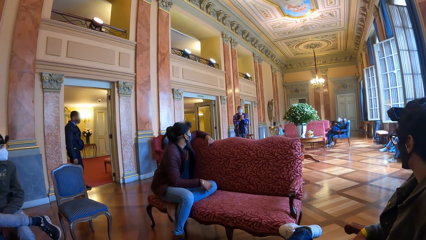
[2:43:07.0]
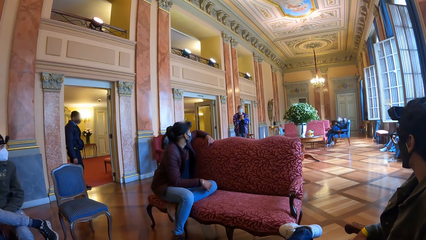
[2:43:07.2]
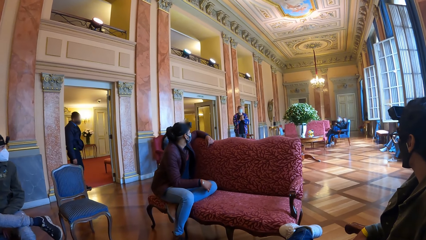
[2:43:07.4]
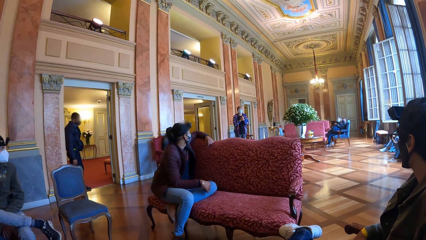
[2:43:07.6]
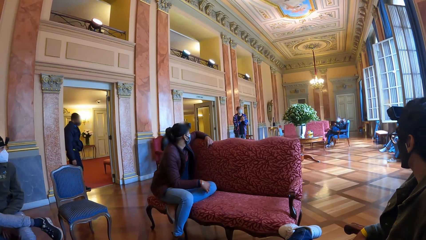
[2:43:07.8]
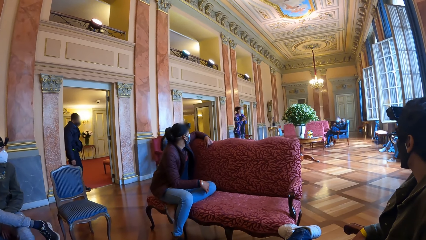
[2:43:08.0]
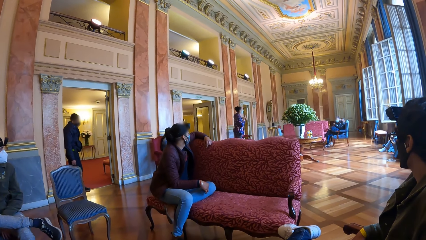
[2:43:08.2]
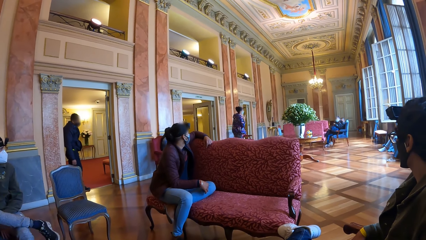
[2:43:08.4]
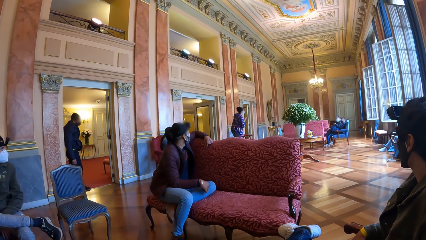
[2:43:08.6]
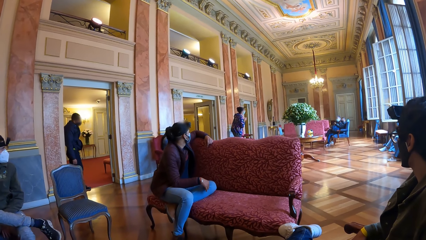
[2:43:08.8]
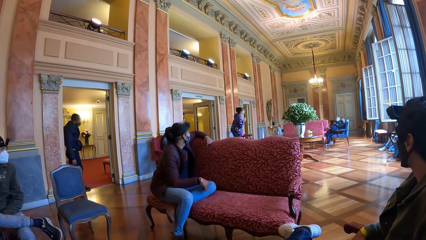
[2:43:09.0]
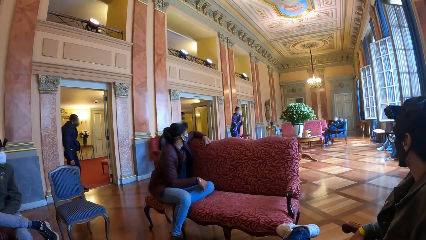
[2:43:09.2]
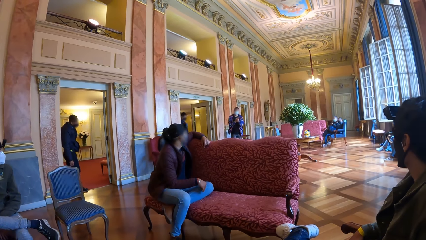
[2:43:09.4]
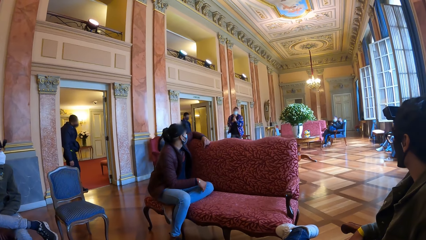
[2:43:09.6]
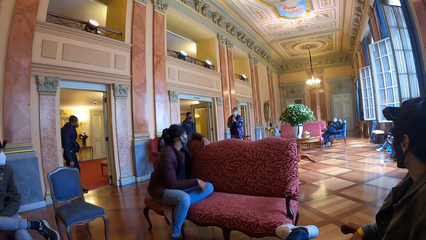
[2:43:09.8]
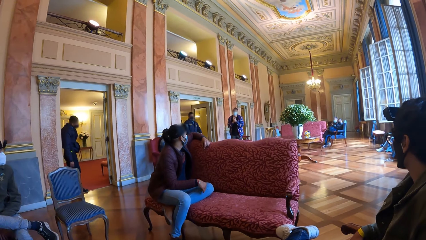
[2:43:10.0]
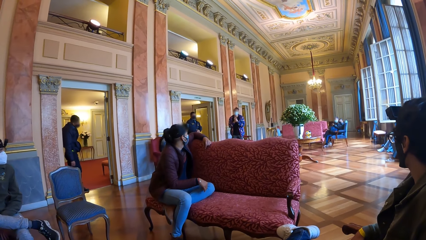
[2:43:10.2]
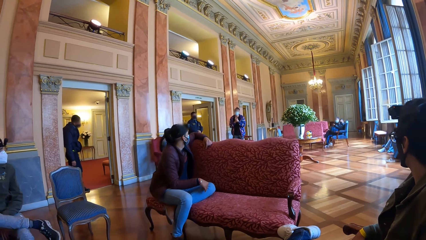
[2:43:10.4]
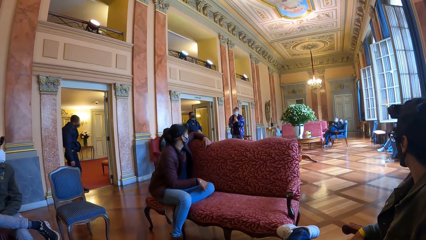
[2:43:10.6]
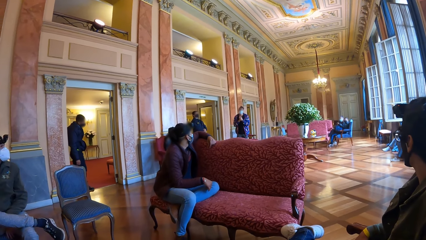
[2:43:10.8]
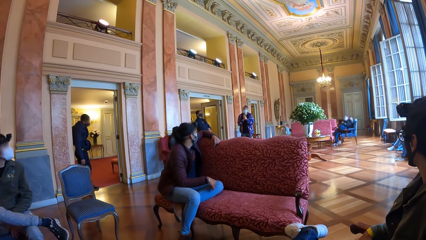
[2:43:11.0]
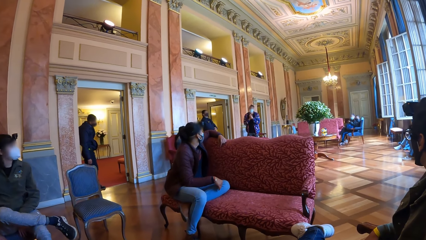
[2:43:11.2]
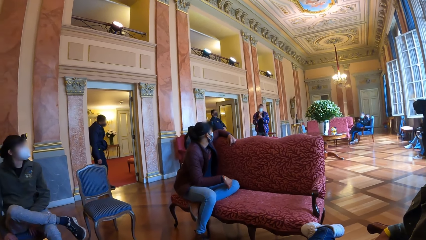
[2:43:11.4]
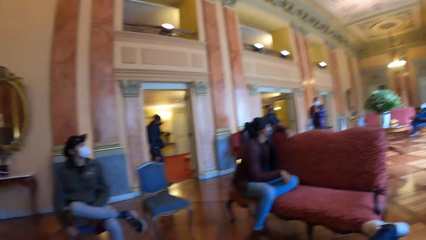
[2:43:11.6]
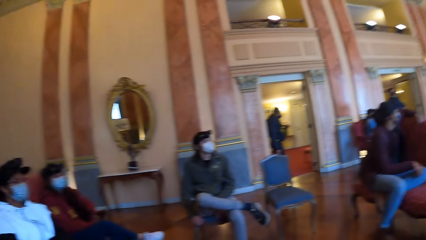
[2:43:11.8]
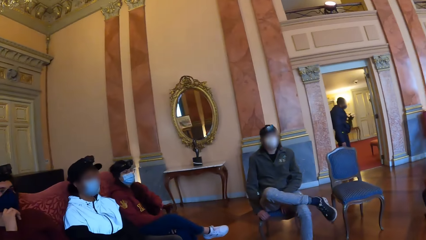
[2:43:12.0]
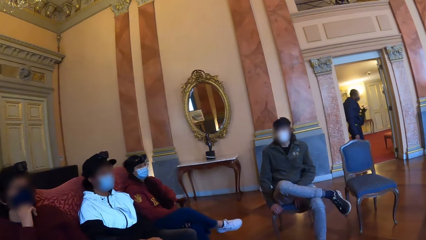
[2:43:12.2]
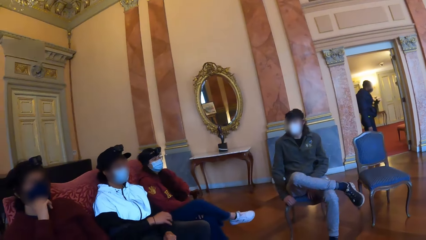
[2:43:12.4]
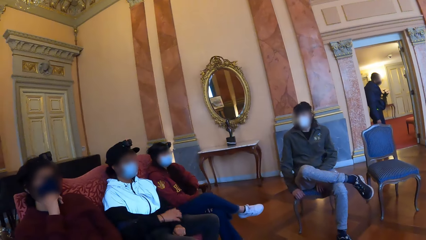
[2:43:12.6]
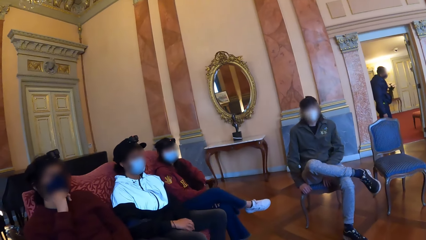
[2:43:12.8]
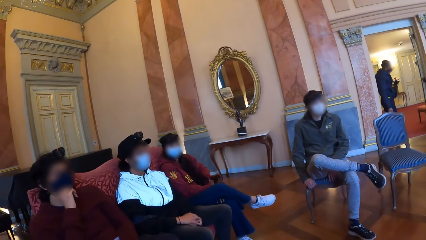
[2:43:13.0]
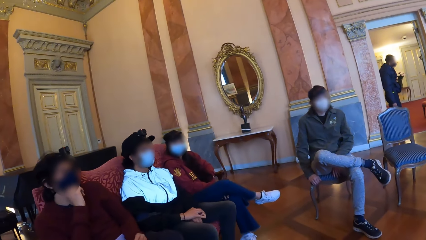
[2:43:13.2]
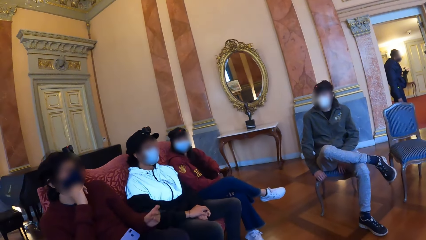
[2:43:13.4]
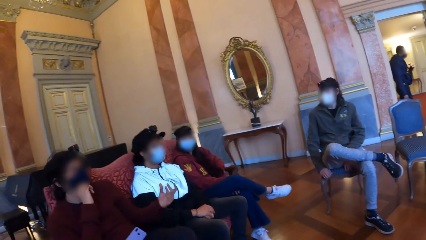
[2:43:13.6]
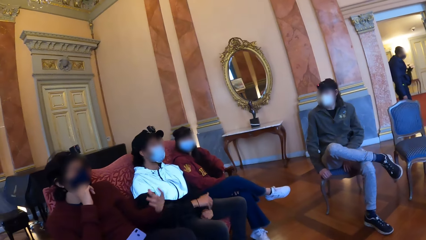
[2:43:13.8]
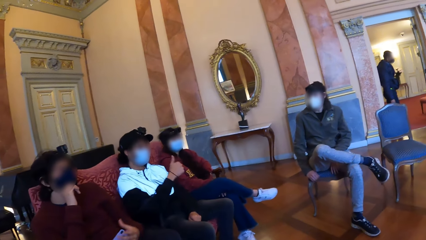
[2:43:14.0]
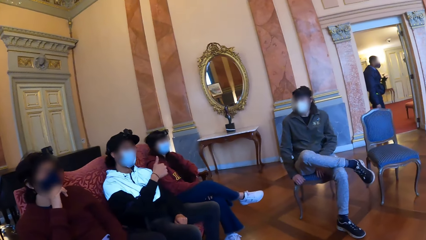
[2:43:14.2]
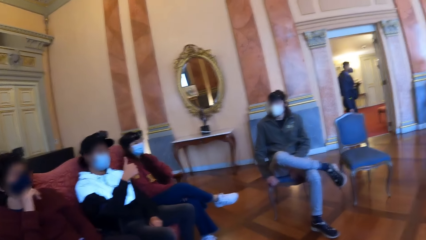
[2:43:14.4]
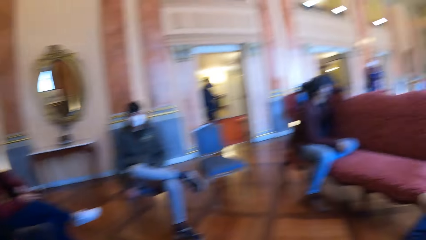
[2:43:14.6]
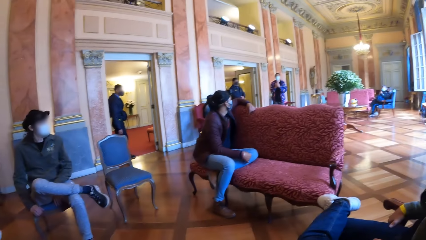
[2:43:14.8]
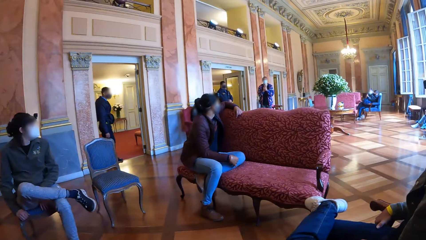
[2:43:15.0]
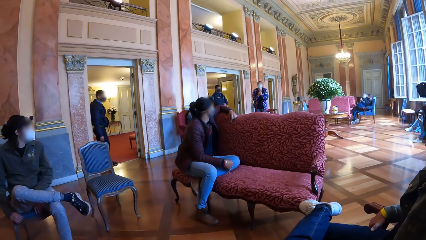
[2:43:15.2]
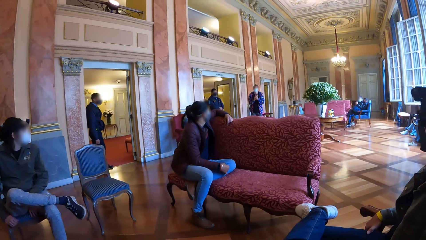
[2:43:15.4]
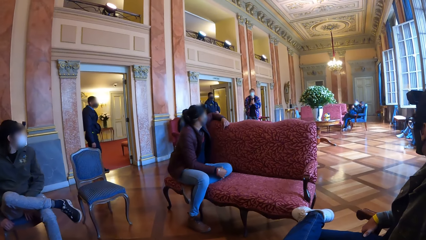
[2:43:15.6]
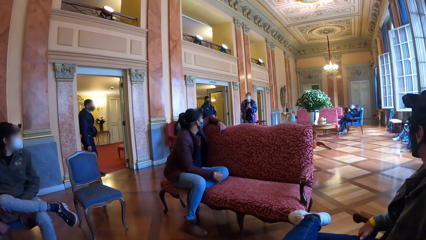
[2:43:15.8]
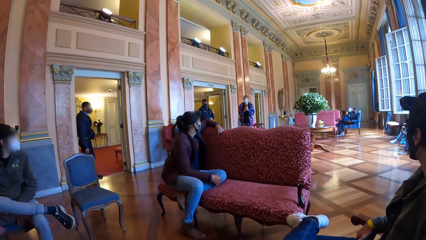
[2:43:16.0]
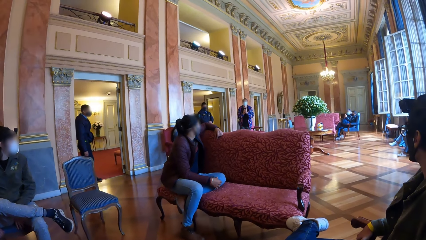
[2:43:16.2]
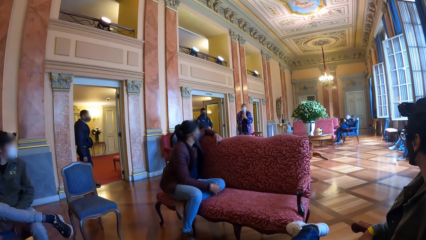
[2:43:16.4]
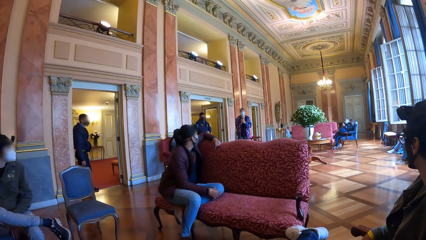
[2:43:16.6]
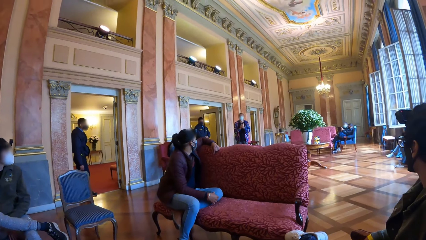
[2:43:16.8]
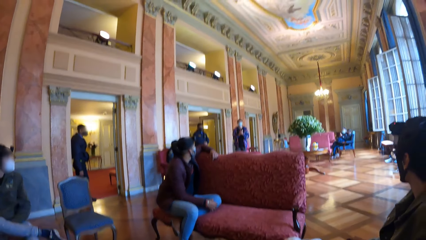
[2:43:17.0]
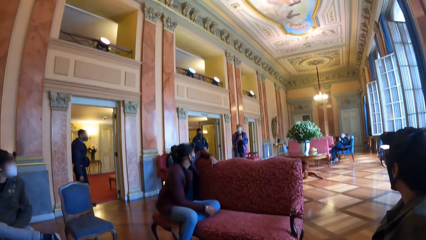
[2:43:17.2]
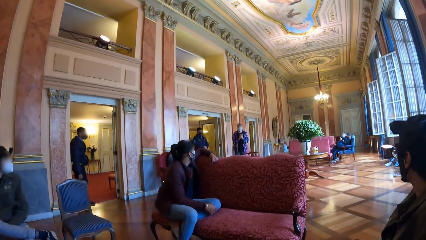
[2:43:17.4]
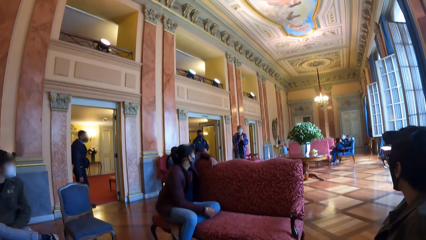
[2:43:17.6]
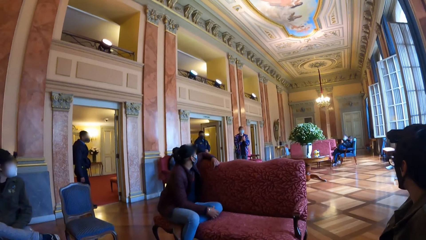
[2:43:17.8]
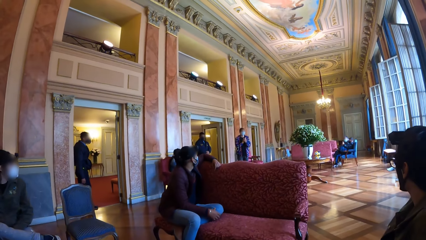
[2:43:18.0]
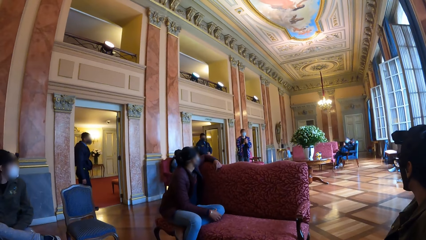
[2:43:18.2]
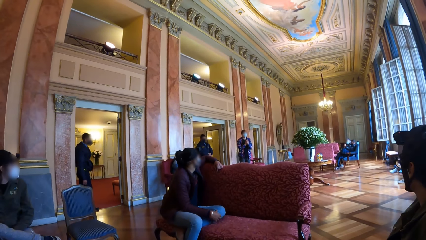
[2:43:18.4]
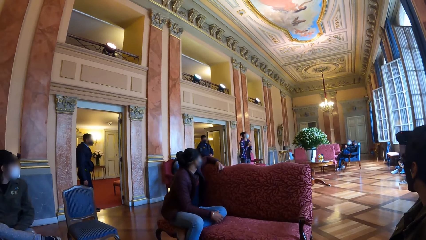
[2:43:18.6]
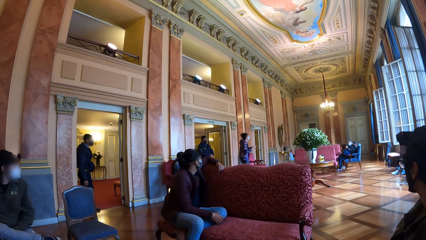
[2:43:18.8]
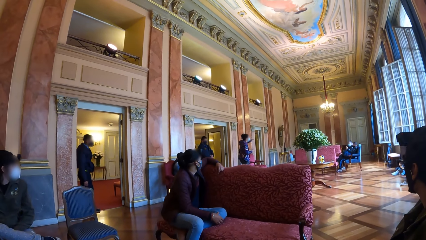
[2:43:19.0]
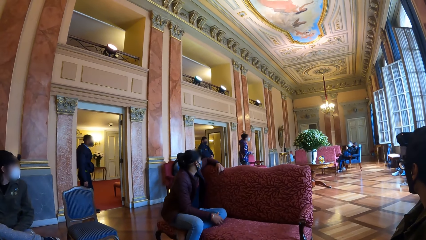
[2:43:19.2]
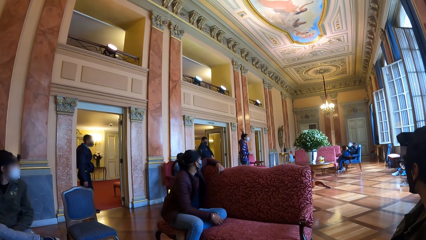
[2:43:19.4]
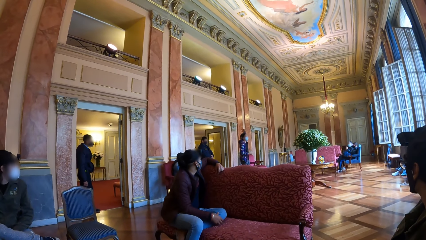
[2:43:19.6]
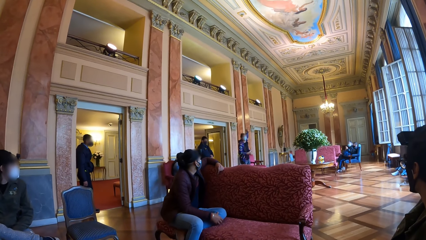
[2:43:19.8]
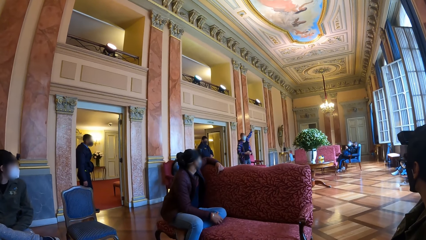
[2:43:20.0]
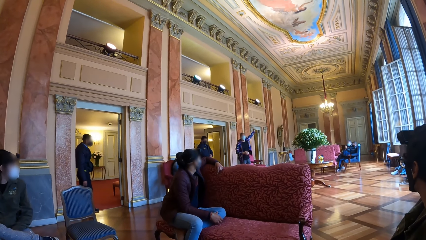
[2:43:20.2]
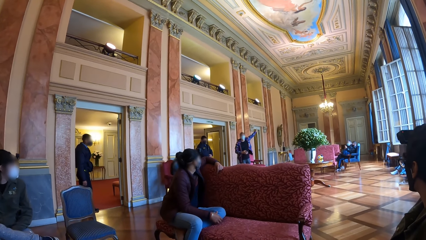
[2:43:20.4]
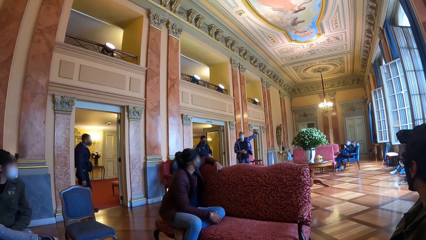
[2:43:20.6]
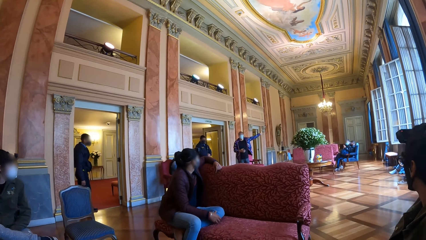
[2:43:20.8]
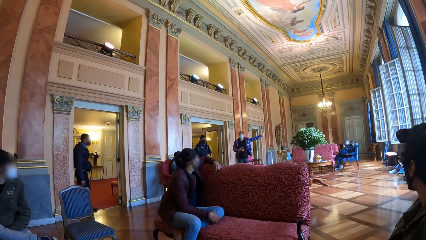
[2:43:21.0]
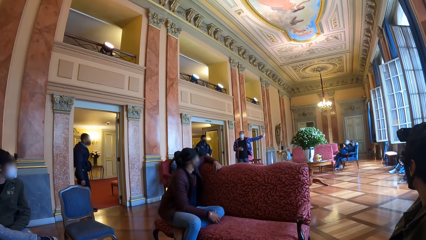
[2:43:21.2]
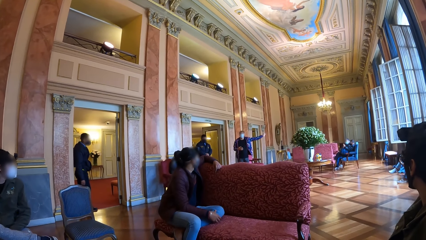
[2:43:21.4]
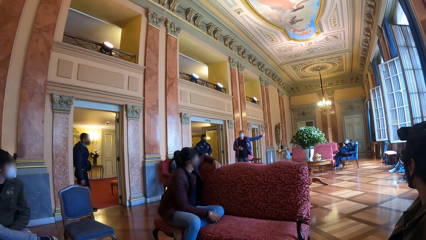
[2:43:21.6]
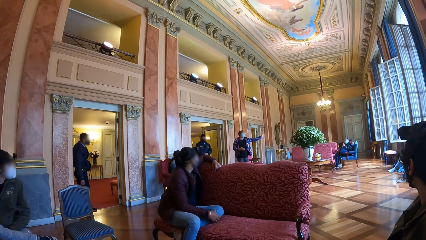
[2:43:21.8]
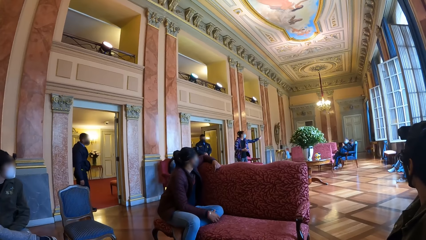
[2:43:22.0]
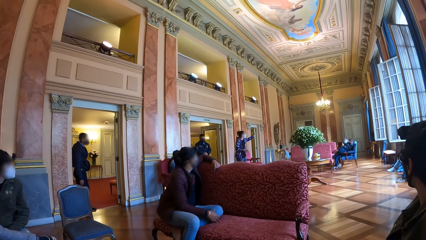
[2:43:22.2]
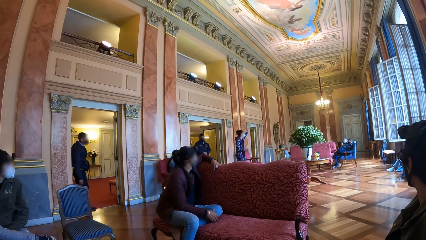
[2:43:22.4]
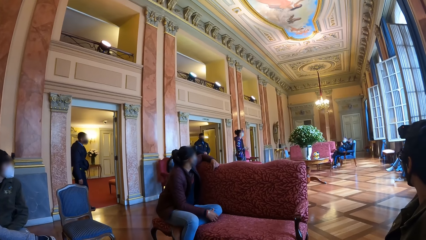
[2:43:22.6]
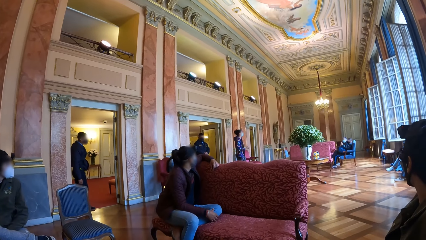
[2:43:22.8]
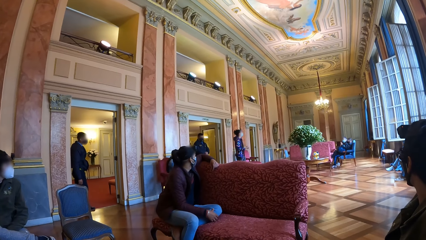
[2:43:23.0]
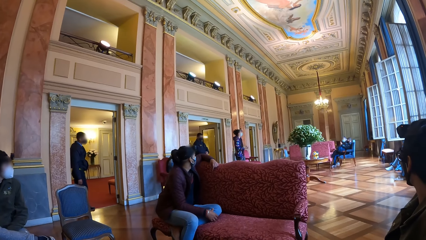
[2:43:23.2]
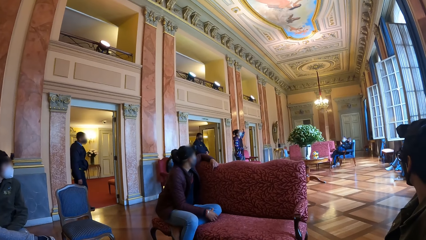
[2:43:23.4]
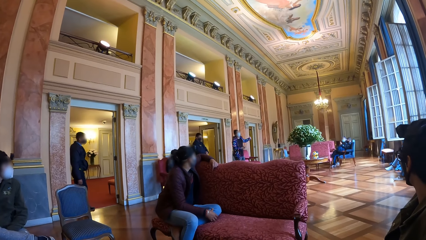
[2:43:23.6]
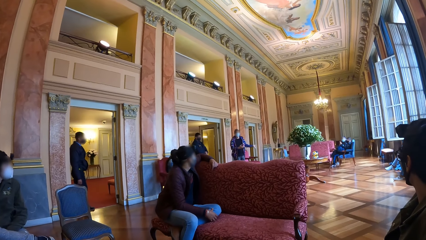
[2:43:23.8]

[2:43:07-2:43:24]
The woman interacts with the group of people. The man points to the wall with his left hand.
